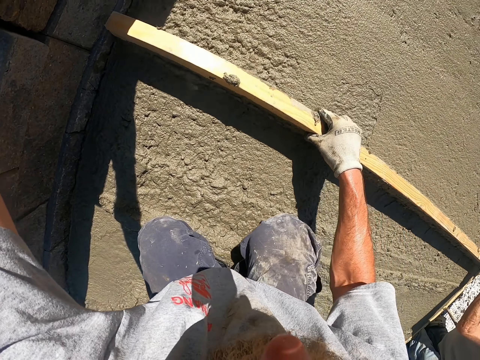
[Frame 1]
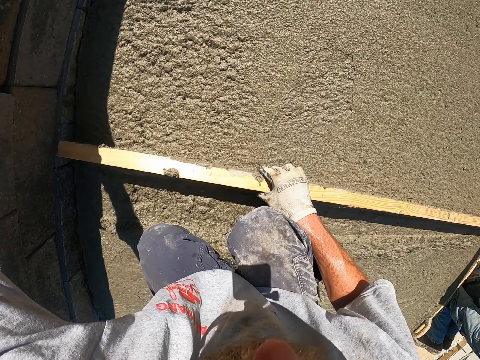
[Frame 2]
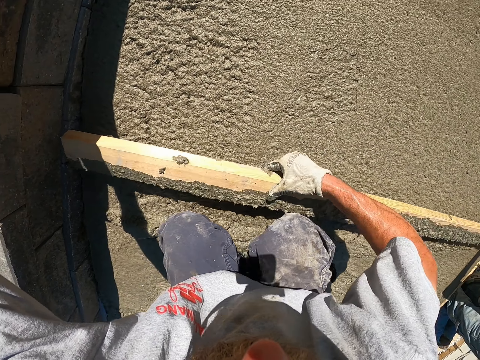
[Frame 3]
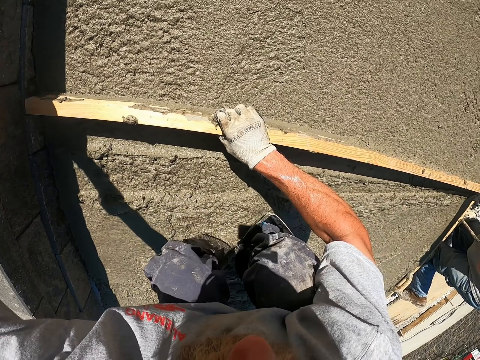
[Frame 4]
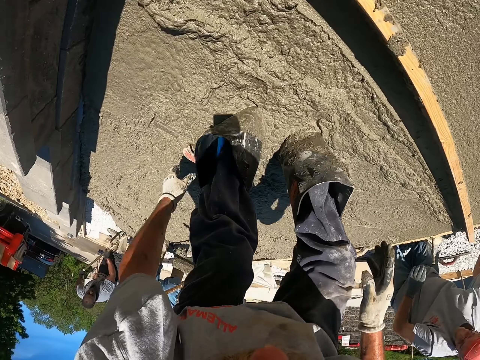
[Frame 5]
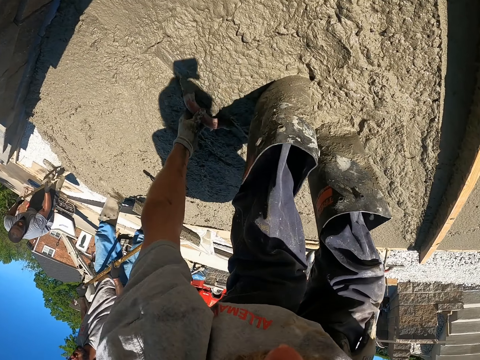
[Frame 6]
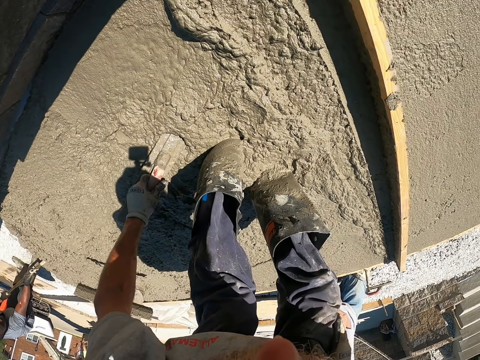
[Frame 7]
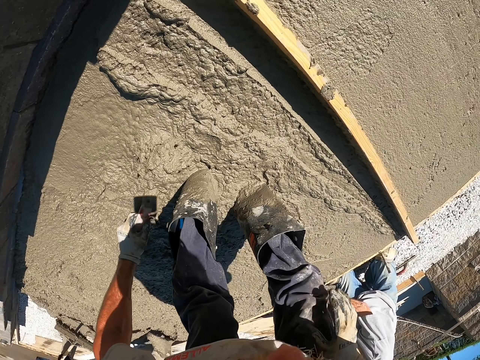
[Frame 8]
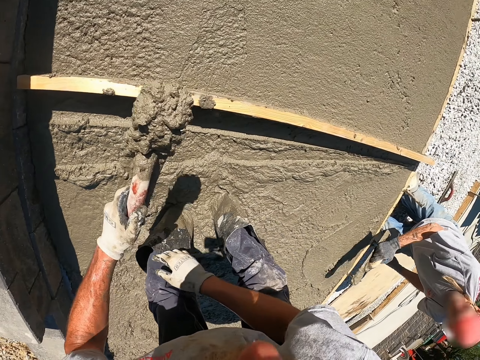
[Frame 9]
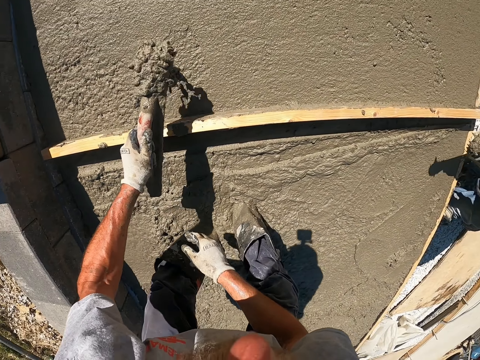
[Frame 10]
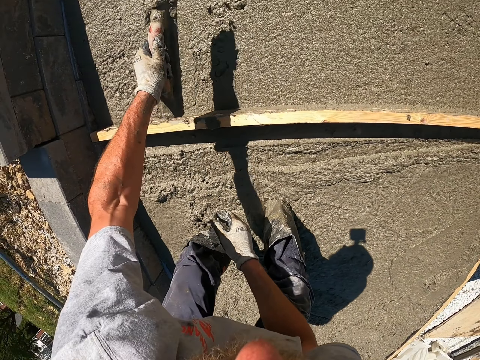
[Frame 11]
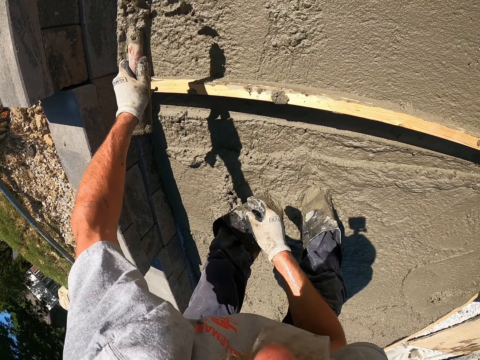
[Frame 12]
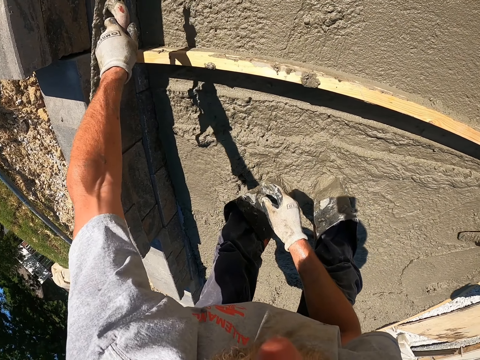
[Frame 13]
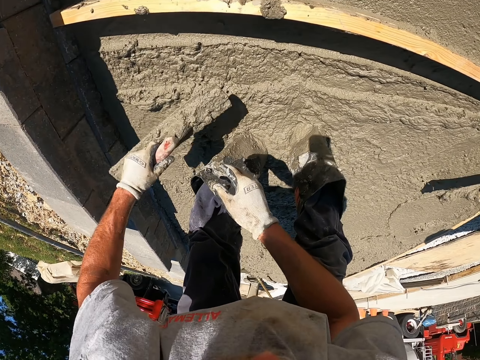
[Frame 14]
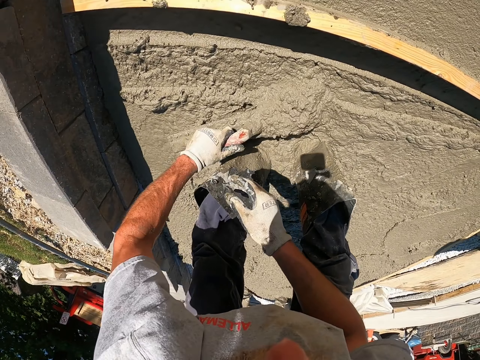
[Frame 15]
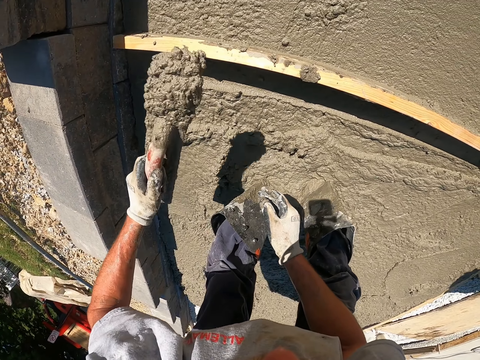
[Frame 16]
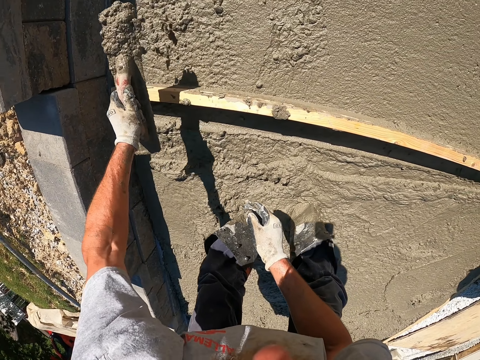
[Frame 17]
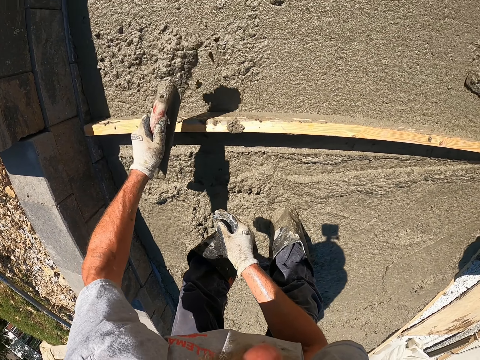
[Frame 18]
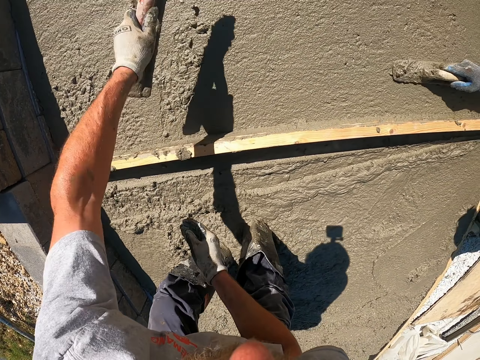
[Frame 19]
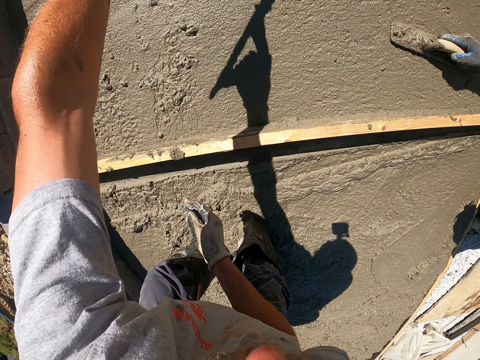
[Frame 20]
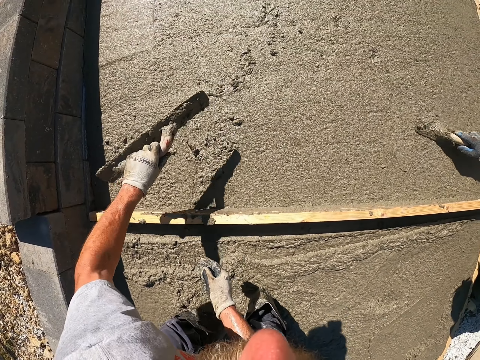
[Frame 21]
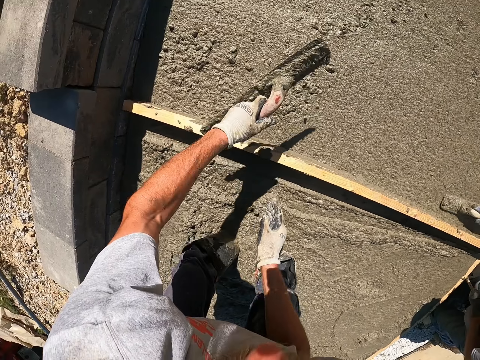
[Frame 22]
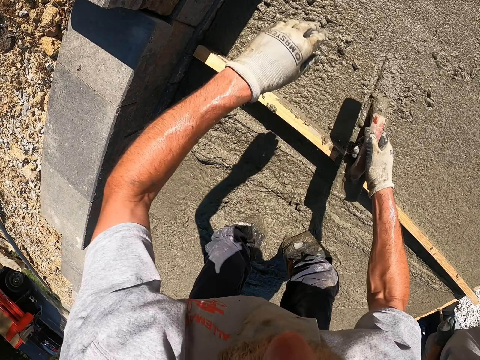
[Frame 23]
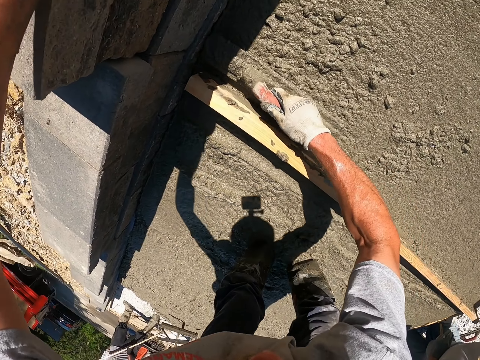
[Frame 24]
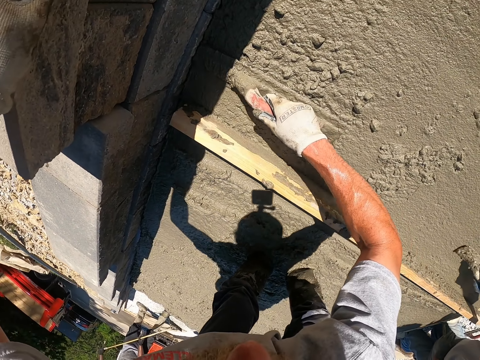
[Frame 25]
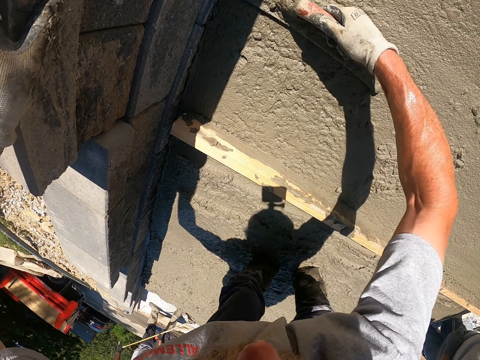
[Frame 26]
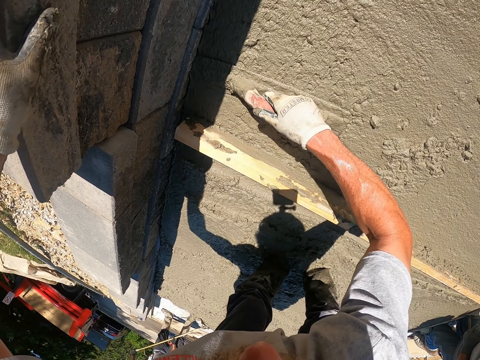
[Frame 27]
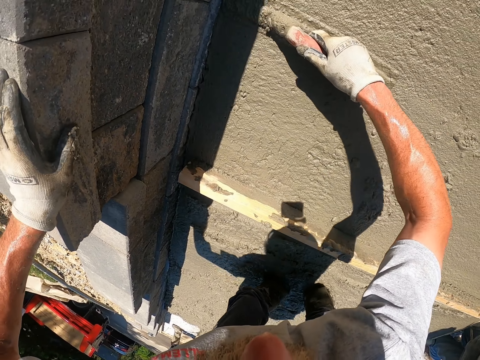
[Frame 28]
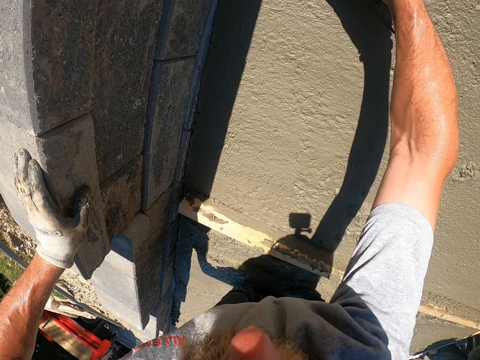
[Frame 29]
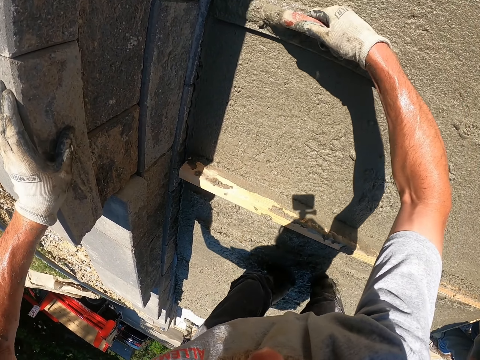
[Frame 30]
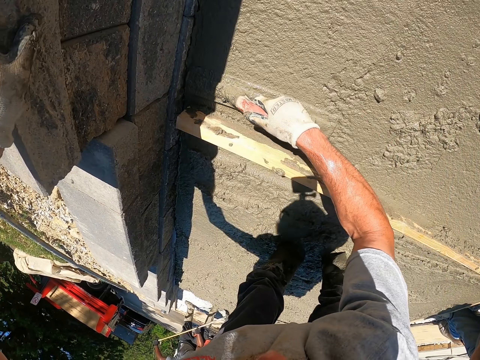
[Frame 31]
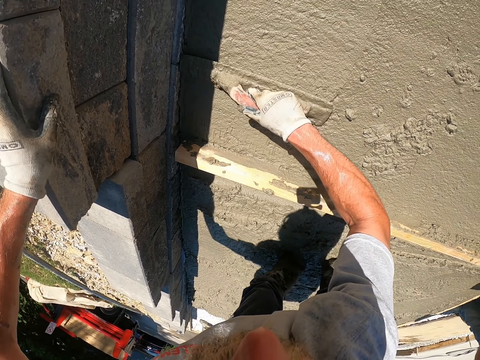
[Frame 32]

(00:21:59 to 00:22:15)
The camera wearer picks up the plastering trowel. They scoop concrete using the plastering trowel. They pour the concrete. They scoop the concrete using the plastering trowel. They pour the concrete. They level using the plastering trowel.

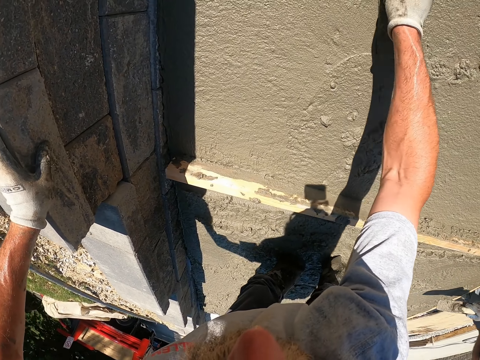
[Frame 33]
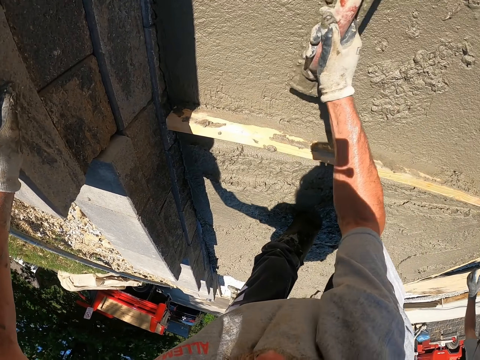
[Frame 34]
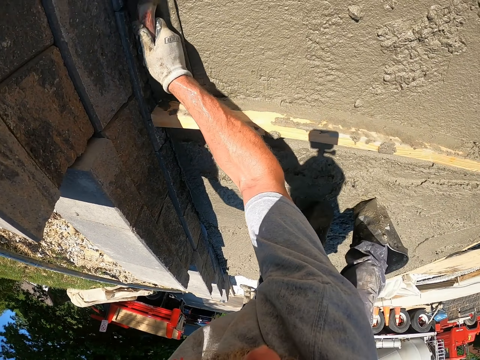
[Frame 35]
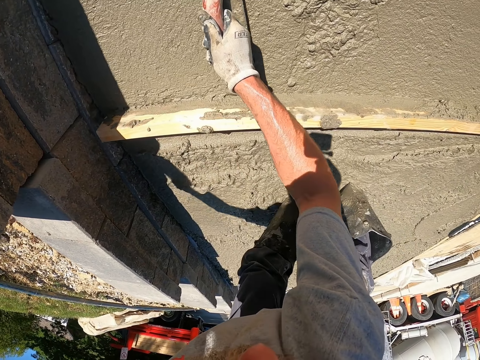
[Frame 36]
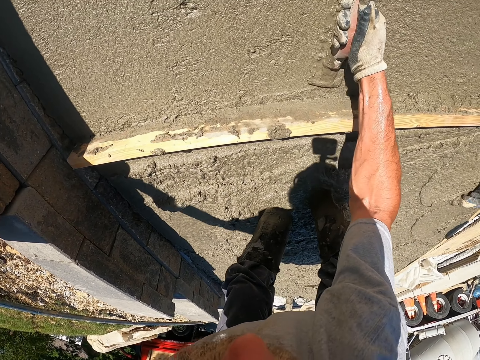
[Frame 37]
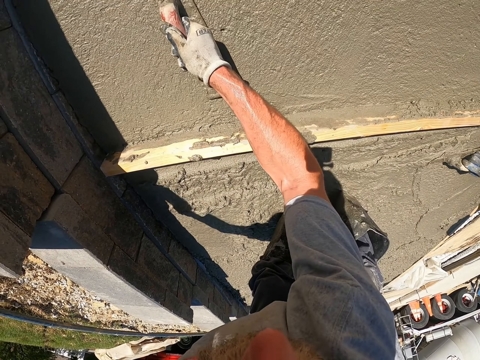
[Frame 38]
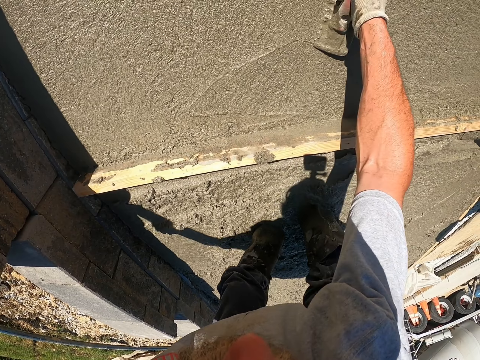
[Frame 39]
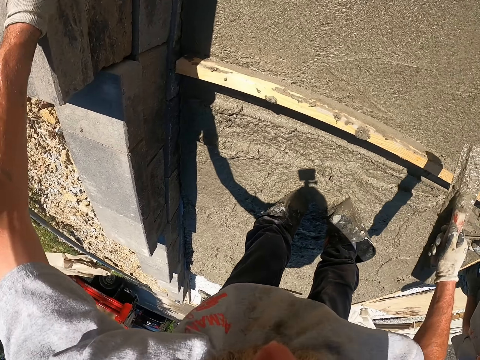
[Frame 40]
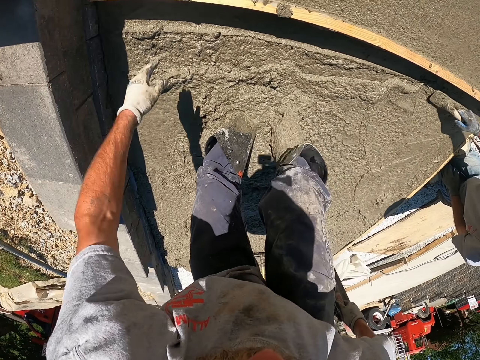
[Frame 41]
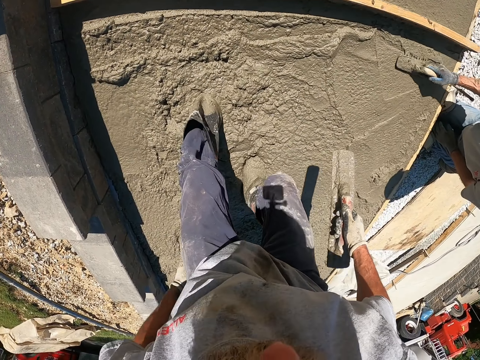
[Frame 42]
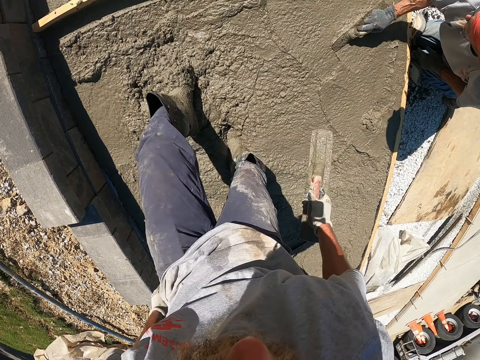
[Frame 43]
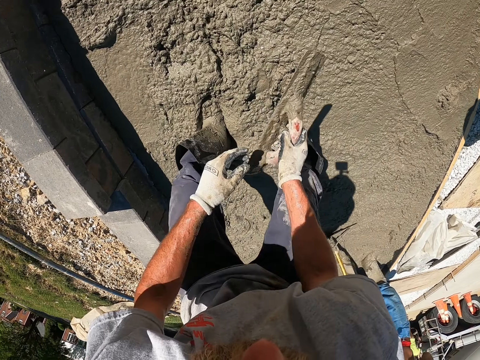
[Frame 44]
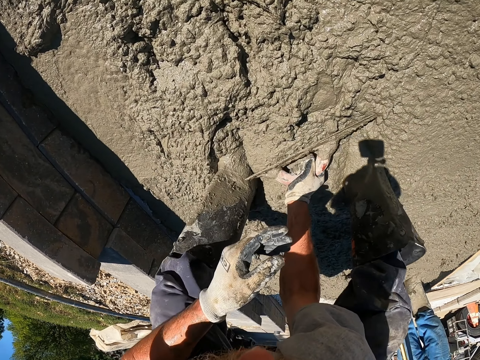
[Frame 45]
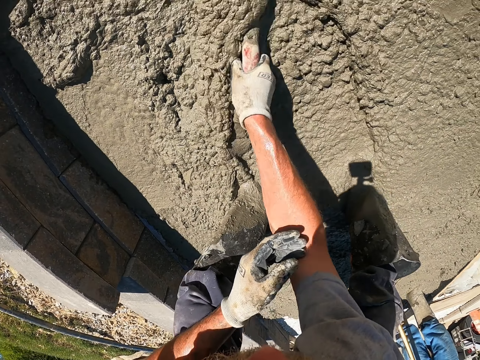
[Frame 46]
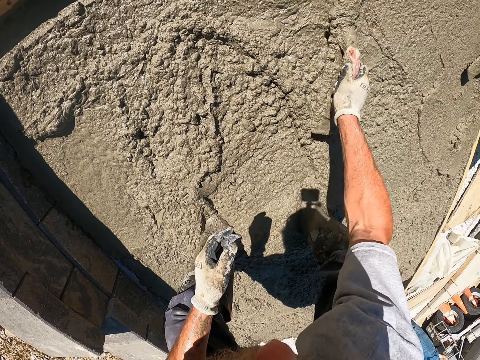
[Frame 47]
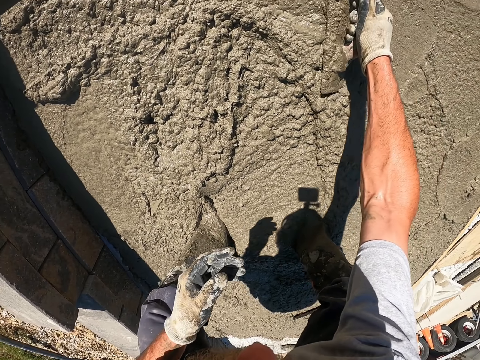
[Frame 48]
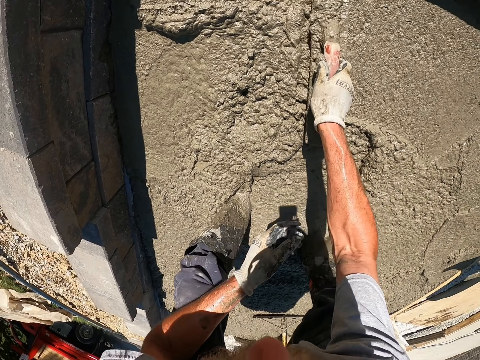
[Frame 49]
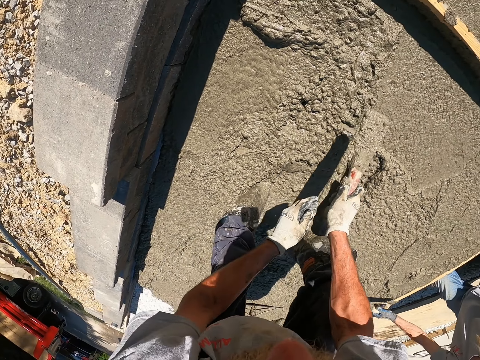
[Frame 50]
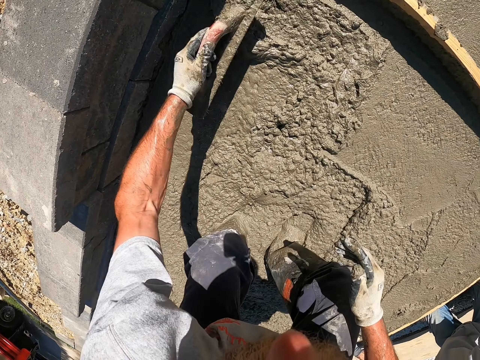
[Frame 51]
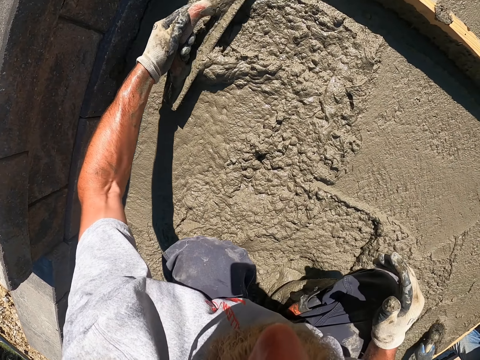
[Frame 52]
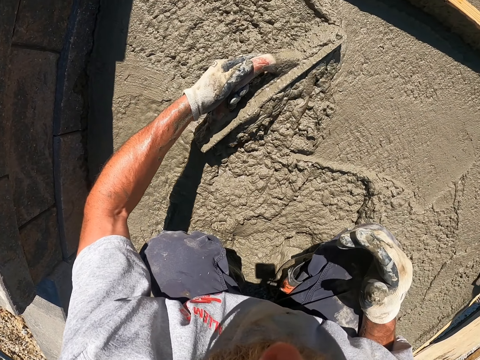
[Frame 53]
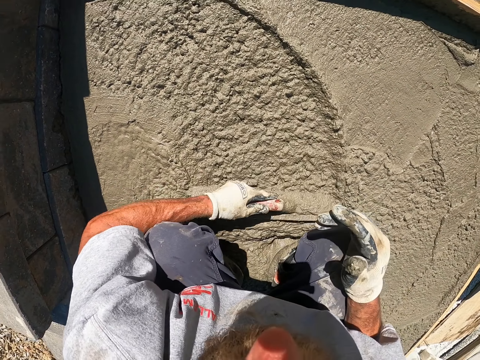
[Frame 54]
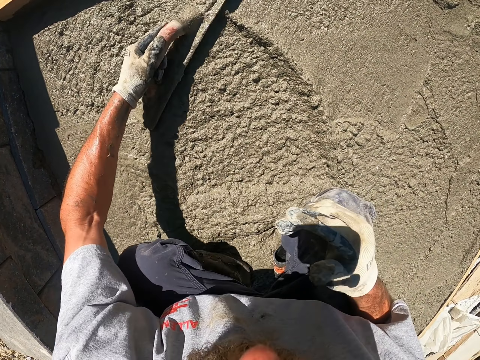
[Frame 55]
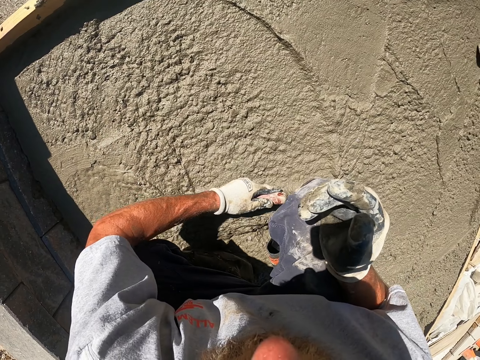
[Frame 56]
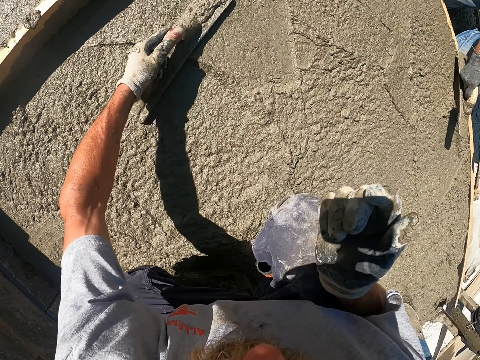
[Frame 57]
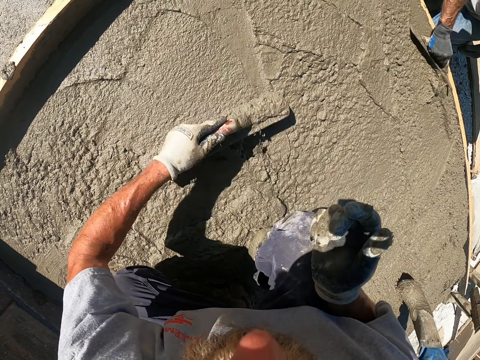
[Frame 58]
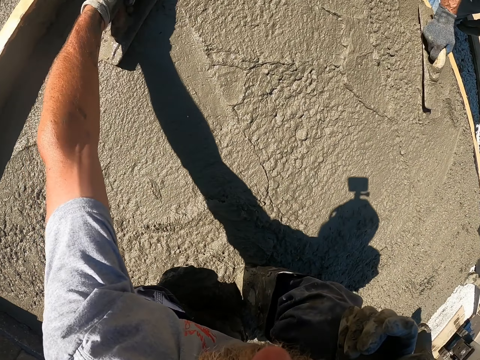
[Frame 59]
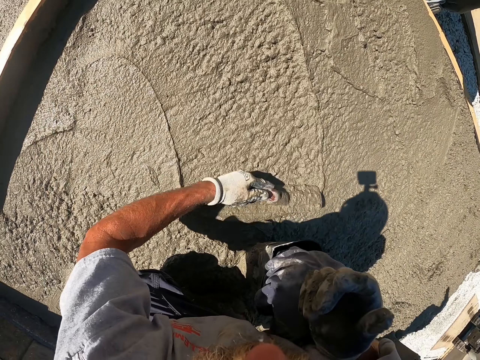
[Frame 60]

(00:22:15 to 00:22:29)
The camera wearer moves a few steps backwards. They level using the plastering trowel.
